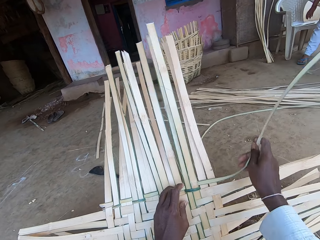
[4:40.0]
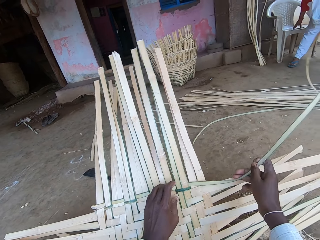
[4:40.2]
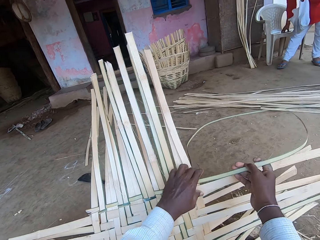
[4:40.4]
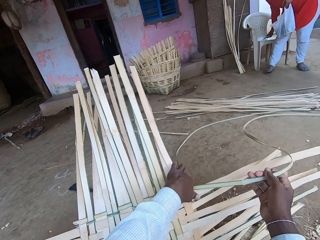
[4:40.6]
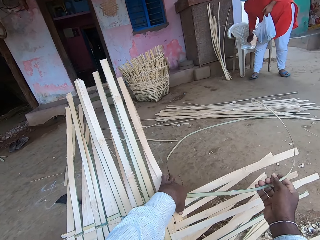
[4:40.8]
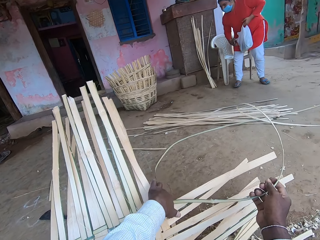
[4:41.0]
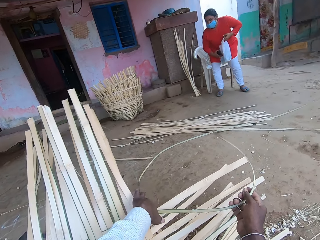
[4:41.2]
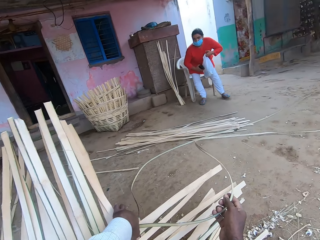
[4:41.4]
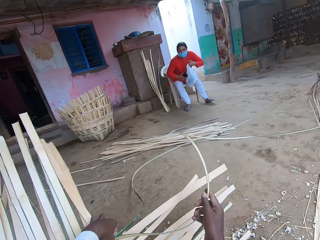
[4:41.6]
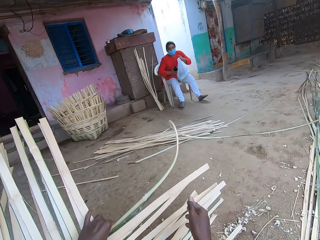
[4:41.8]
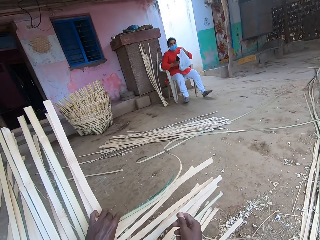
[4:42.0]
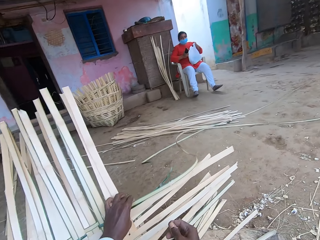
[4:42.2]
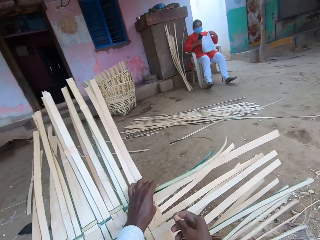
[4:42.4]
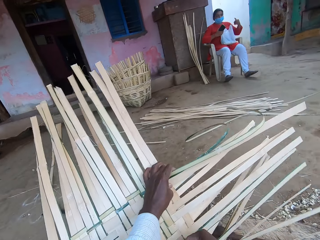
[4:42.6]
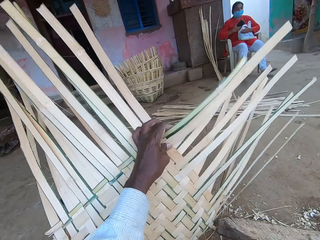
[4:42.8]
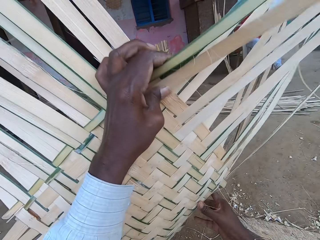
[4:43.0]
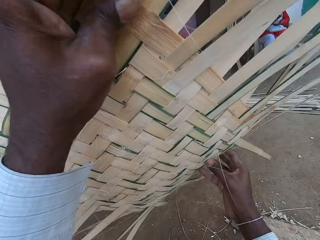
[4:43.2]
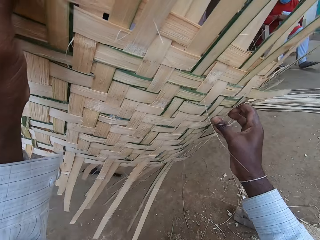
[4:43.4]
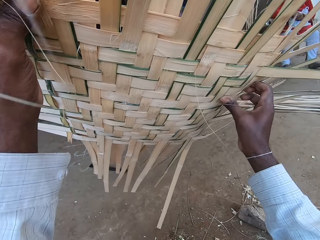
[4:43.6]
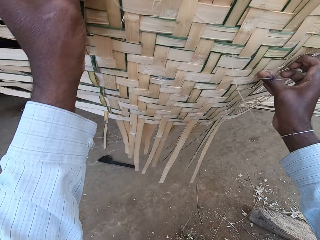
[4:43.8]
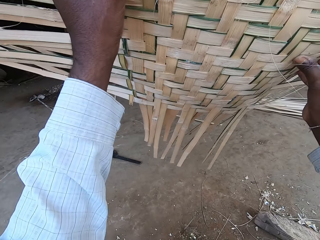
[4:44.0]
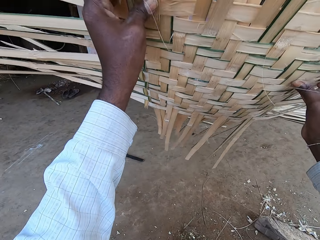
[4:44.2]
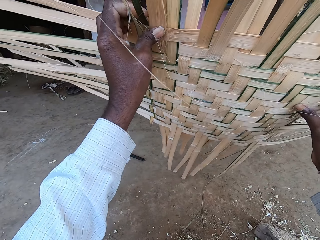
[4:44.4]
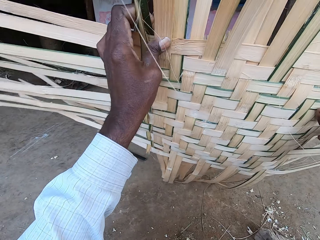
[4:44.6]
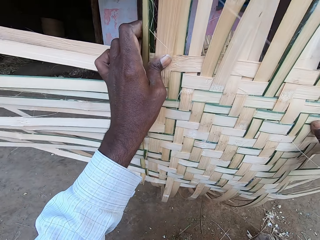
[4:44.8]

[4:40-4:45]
A woman picks a phone on the chair with her right hand. The woman sits on the chair. The camera wearer lifts the woven bamboo with both hands. They turn the weaved strips.

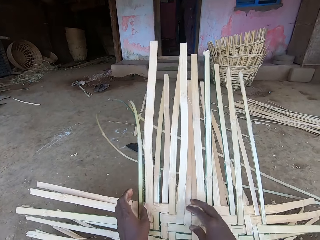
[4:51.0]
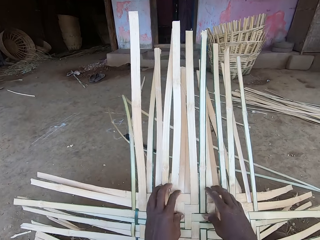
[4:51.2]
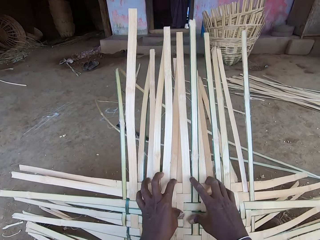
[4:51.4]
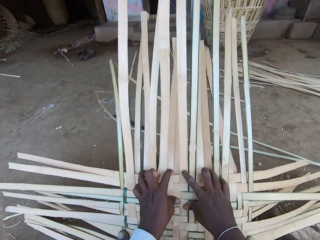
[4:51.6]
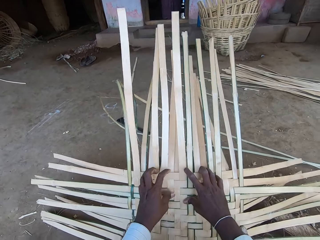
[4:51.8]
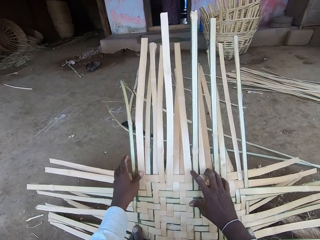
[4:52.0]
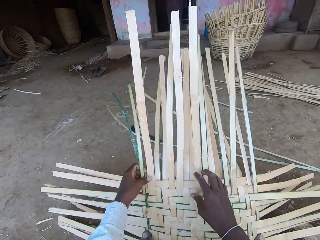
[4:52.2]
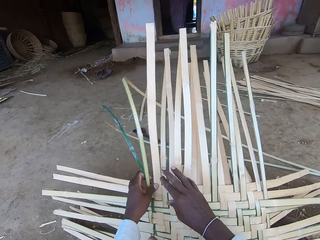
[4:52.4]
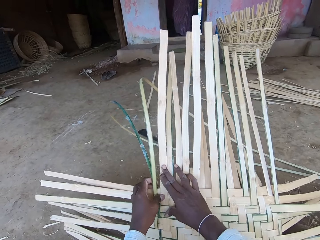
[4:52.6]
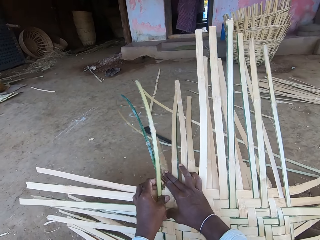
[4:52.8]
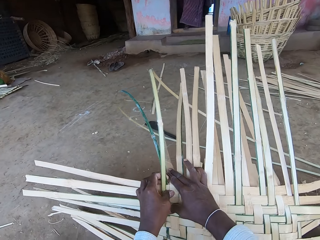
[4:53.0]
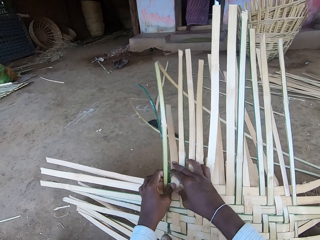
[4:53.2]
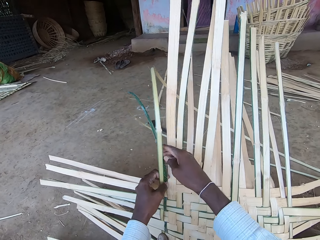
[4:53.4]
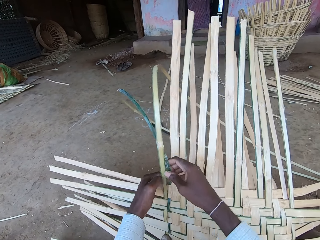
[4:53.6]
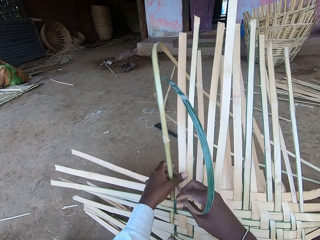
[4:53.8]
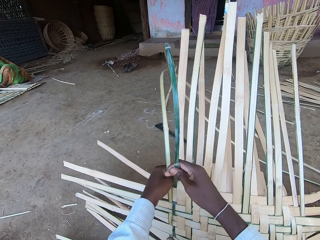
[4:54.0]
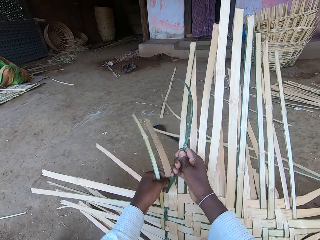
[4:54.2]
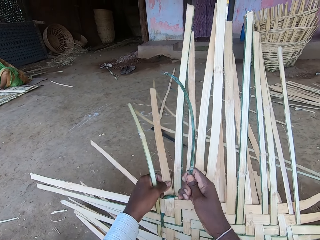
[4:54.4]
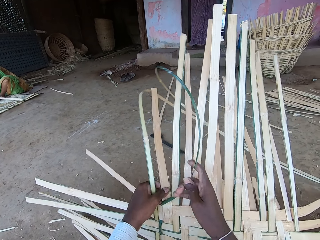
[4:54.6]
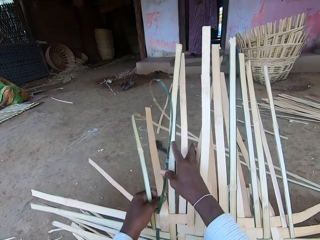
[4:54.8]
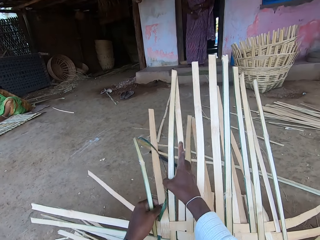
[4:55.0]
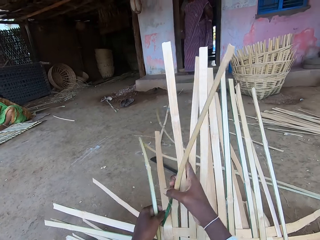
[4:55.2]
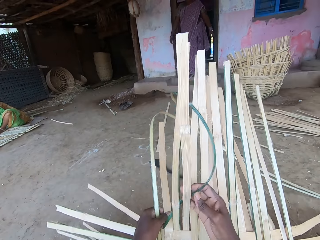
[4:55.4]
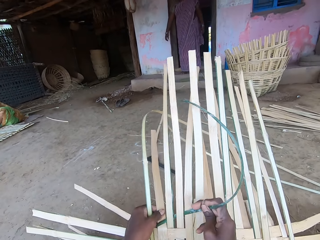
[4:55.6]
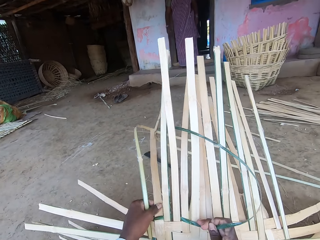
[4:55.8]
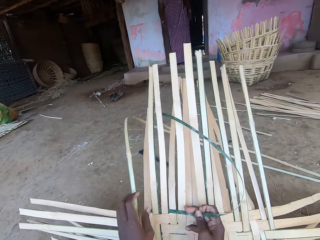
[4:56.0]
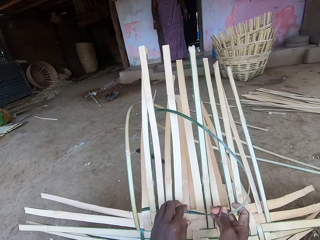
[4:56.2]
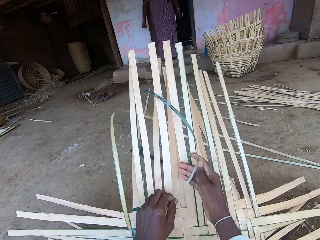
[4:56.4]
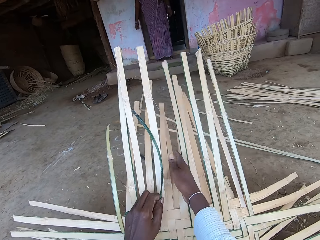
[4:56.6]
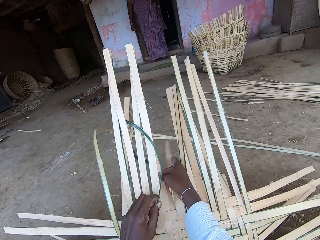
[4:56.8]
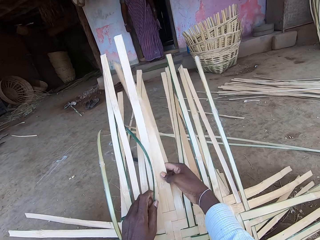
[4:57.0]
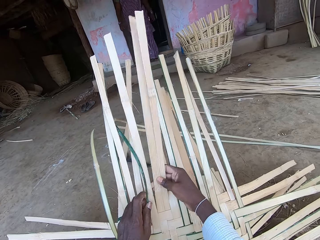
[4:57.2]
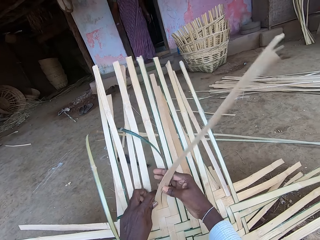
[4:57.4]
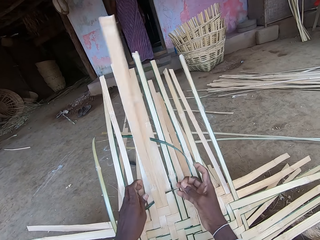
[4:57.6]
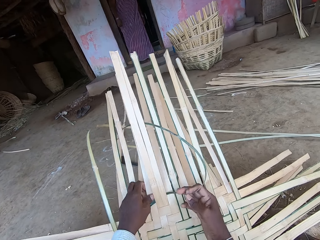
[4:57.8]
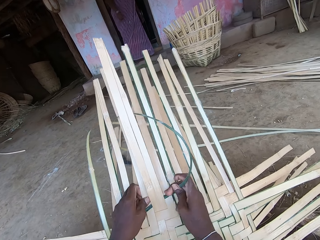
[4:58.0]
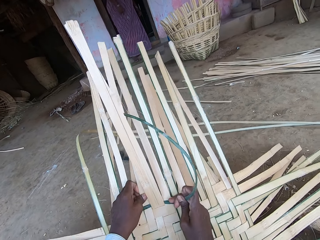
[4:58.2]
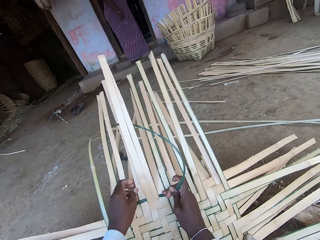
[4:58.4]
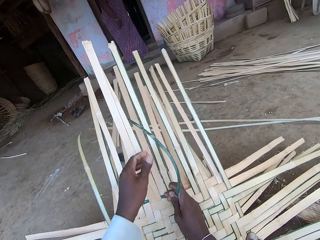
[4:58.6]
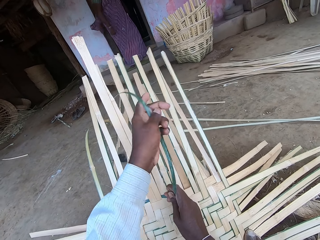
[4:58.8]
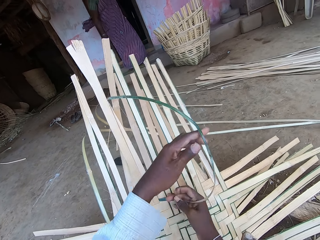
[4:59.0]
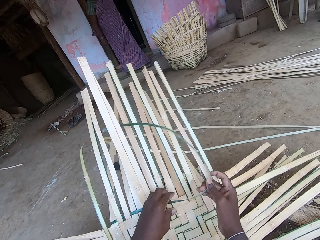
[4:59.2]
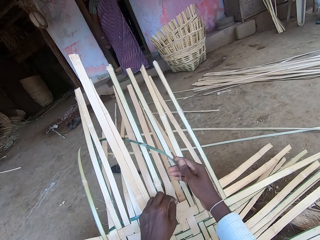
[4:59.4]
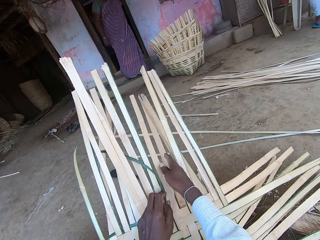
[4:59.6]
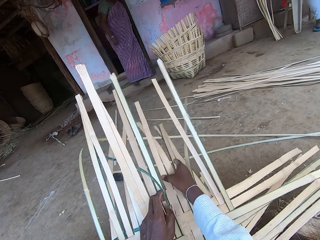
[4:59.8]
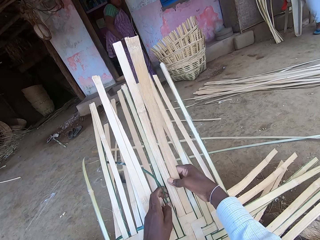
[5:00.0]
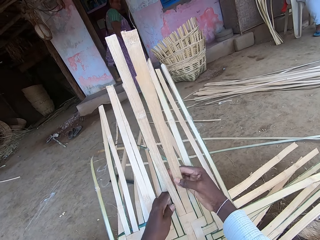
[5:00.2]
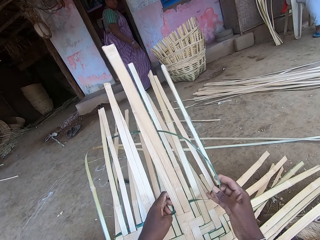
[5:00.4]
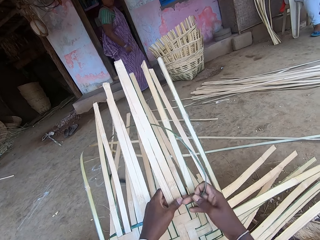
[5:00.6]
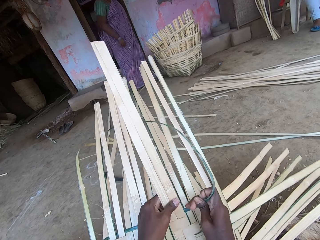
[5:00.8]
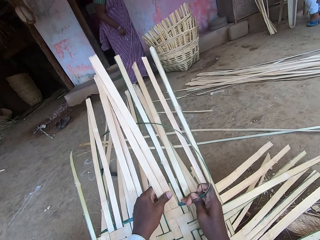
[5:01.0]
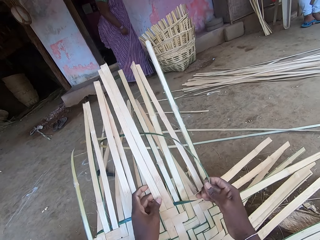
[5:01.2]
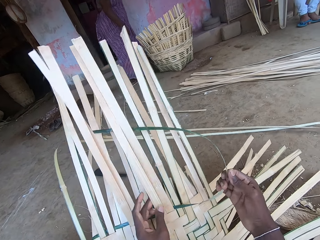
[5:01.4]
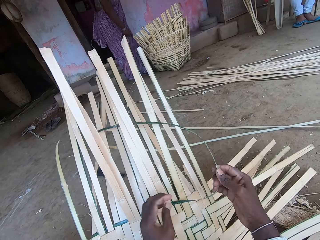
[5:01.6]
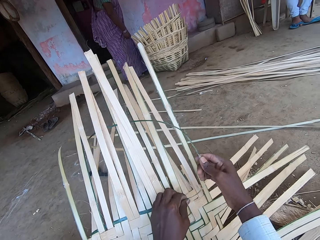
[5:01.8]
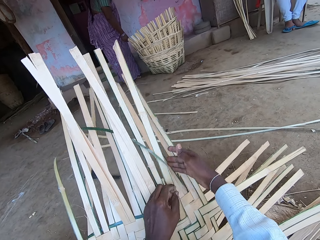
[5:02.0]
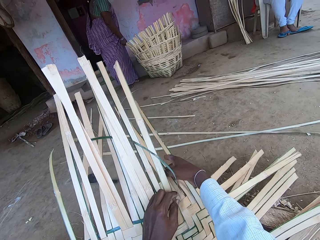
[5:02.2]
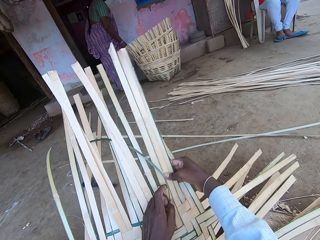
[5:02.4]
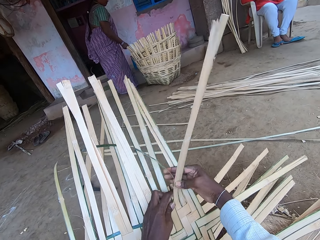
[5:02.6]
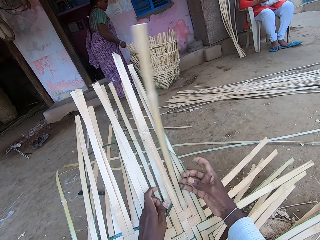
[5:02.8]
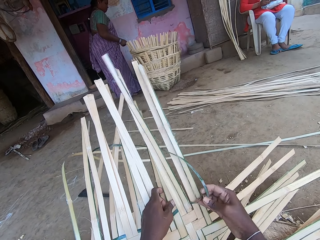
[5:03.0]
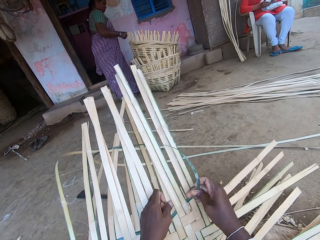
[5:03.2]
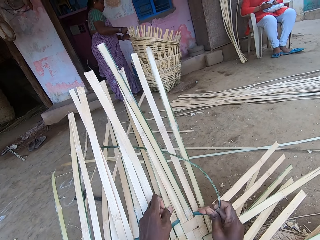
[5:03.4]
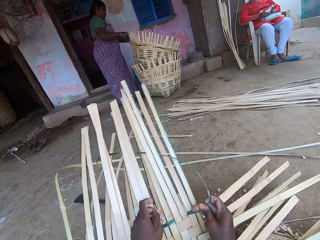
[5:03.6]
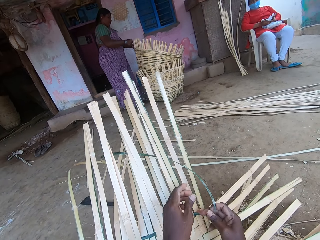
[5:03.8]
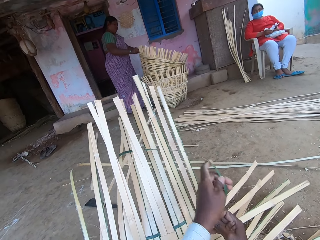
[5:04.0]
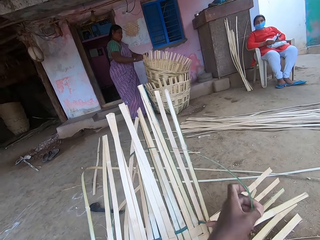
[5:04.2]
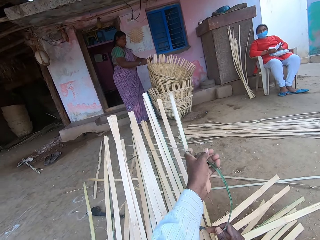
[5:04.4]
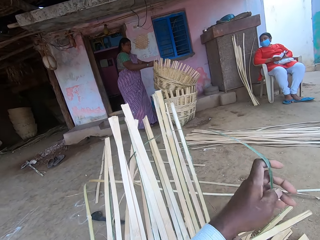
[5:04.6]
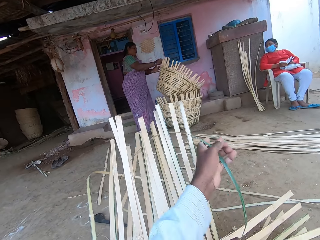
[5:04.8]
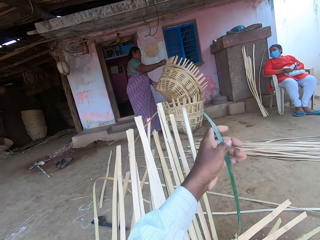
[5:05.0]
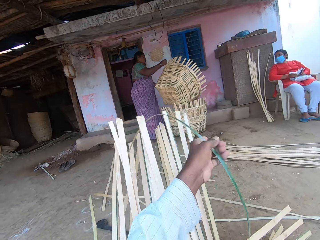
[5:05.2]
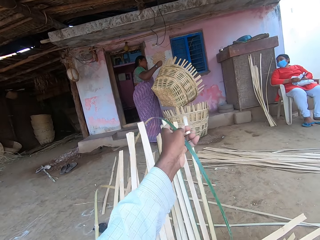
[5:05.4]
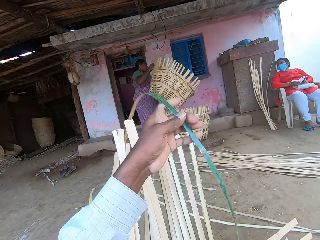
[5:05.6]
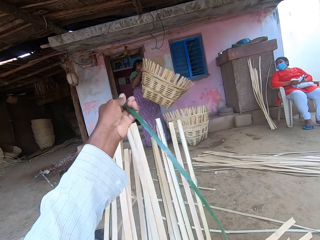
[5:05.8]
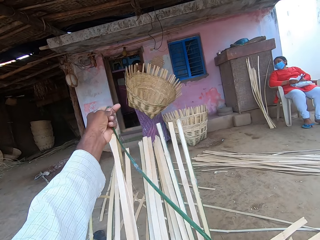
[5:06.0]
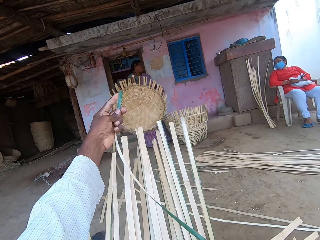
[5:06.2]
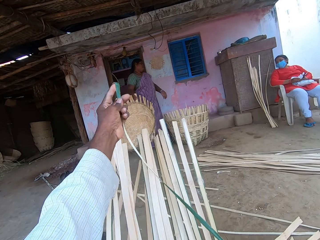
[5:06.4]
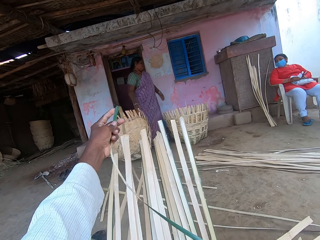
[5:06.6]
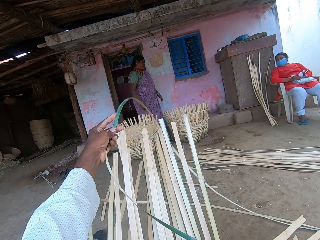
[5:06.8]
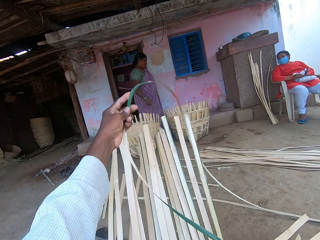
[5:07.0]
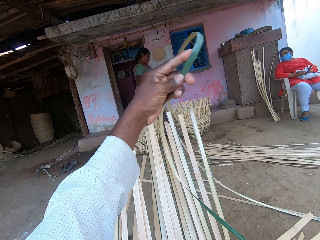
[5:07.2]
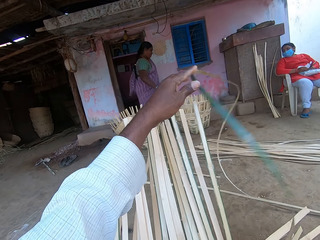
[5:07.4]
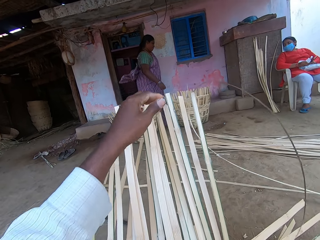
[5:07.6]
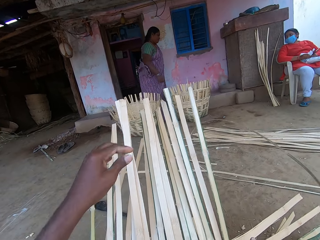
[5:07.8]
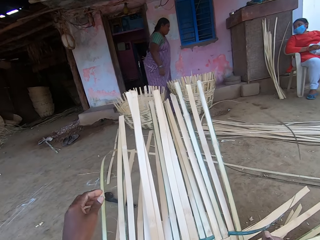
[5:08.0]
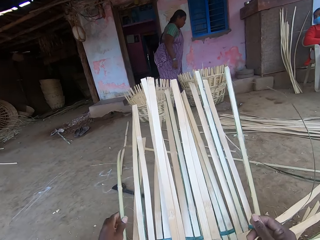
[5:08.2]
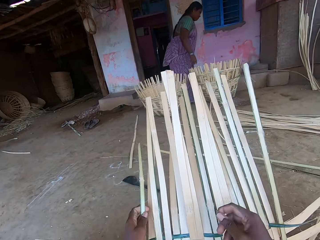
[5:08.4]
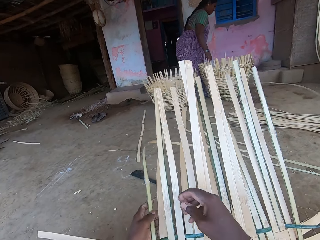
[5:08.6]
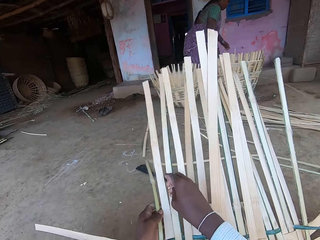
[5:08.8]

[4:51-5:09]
The camera wearer weaves the basket with reeds with both hands. A woman walks out from a passage of an apartment. The woman walks down a series of stairs. The woman picks a basket from a basket on the ground with her right hand. The woman holds the basket with both hands. The woman drops the basket on the ground with her right hand.
